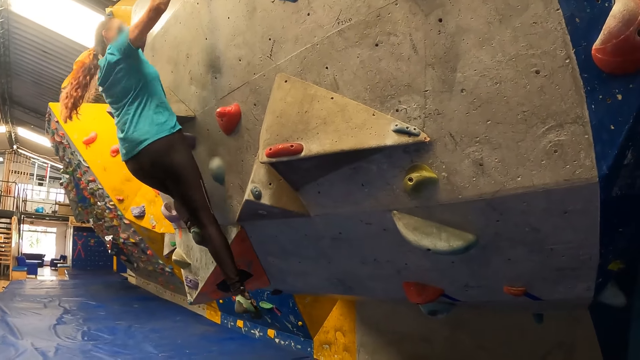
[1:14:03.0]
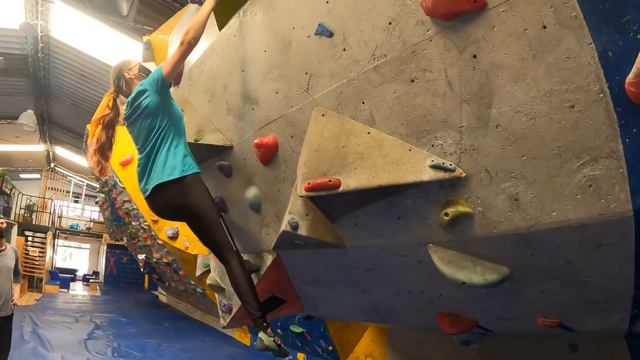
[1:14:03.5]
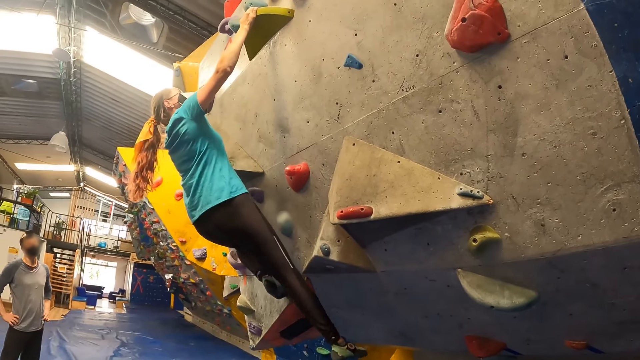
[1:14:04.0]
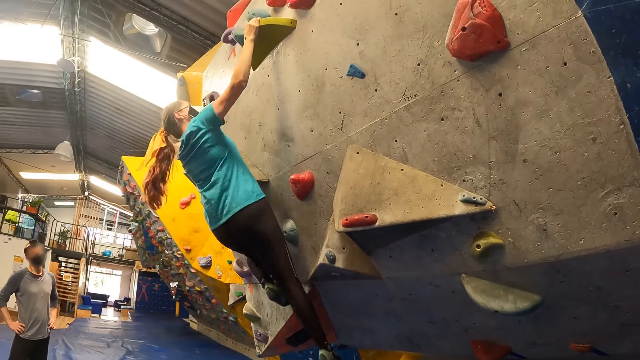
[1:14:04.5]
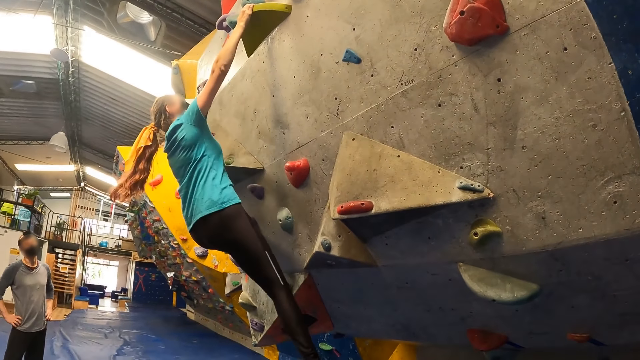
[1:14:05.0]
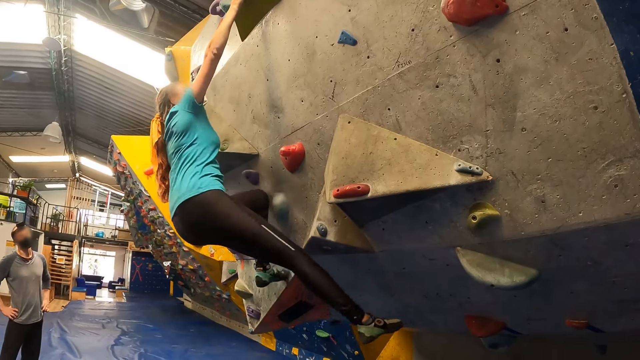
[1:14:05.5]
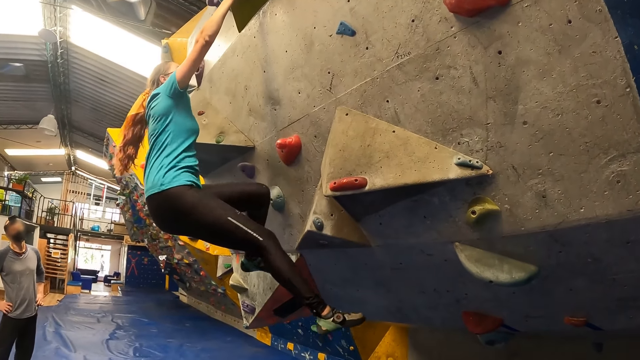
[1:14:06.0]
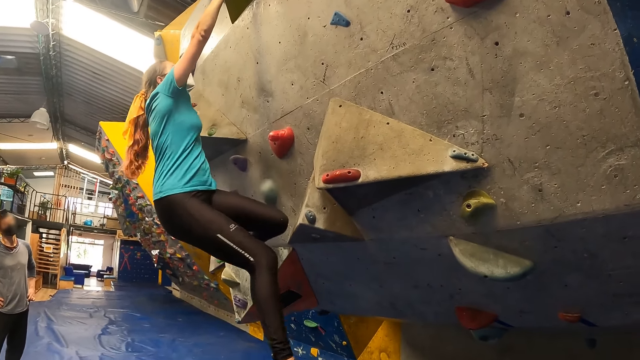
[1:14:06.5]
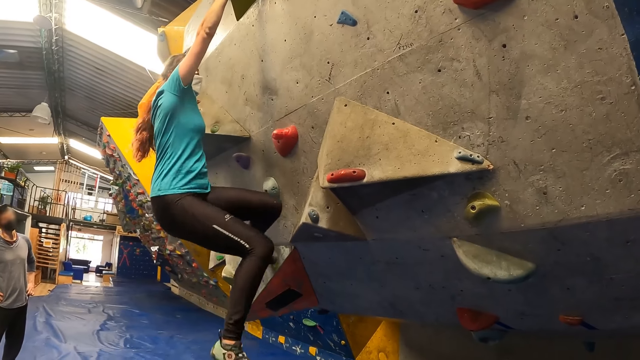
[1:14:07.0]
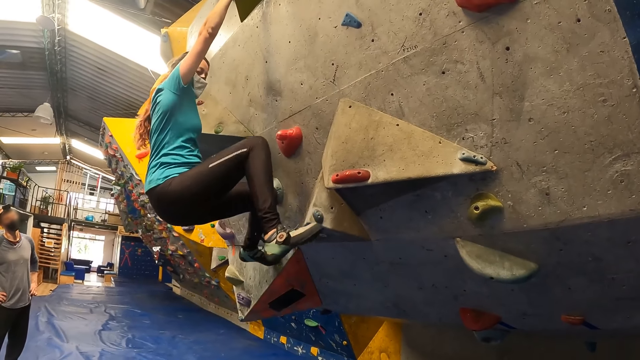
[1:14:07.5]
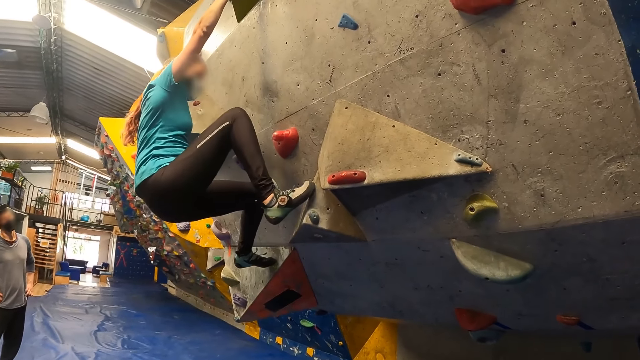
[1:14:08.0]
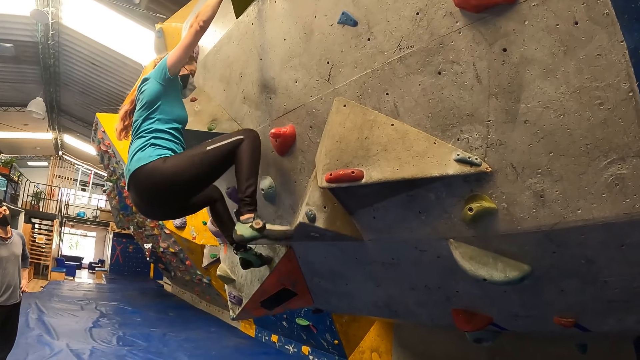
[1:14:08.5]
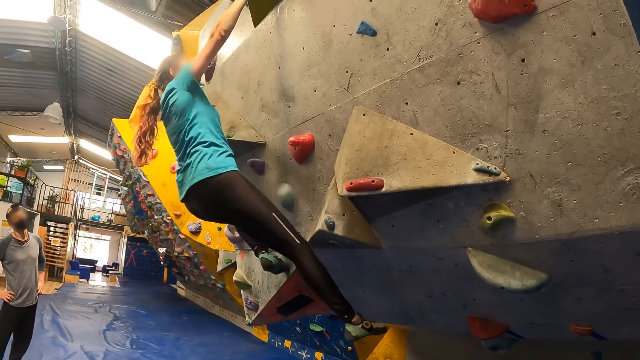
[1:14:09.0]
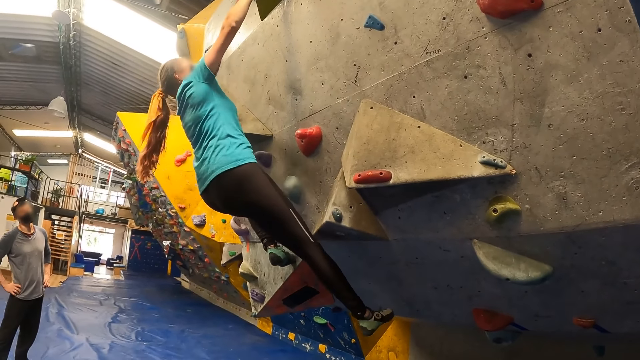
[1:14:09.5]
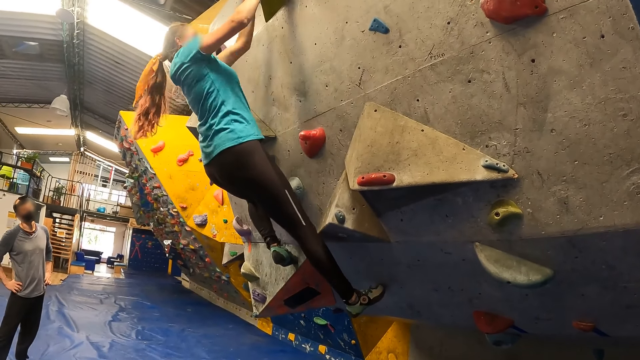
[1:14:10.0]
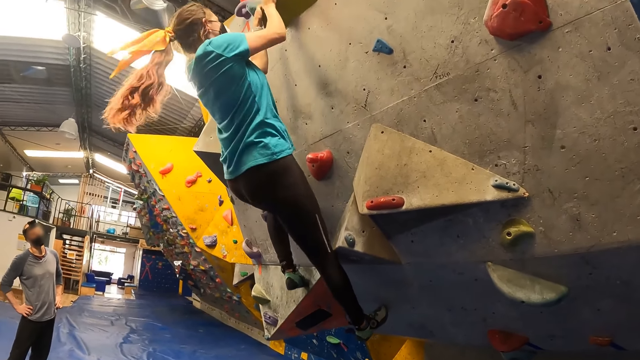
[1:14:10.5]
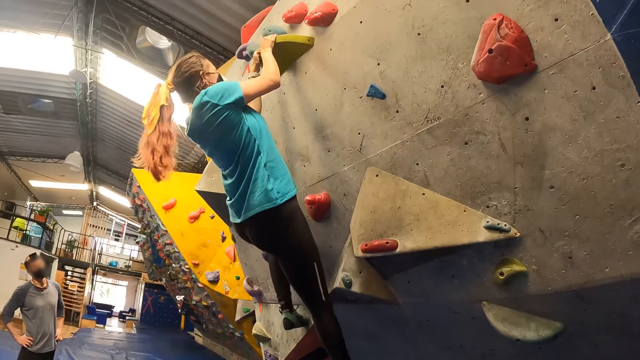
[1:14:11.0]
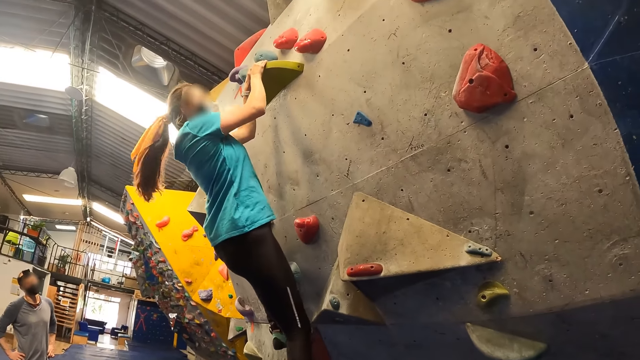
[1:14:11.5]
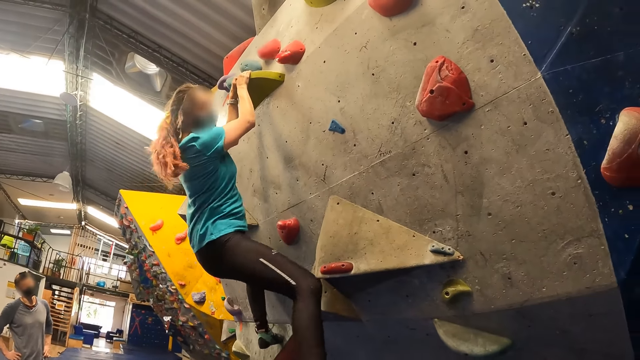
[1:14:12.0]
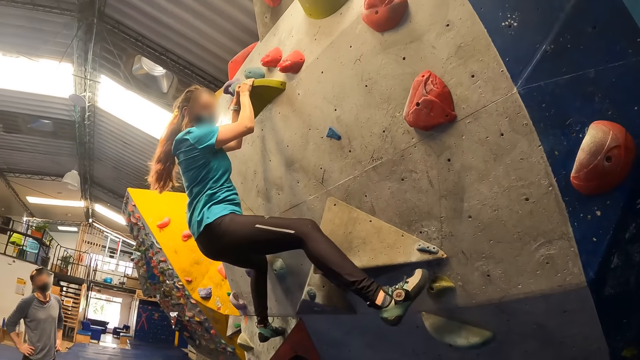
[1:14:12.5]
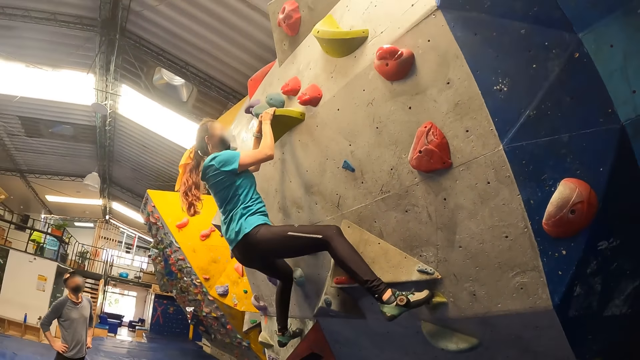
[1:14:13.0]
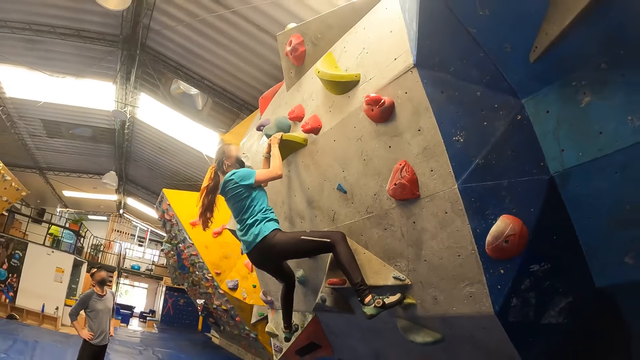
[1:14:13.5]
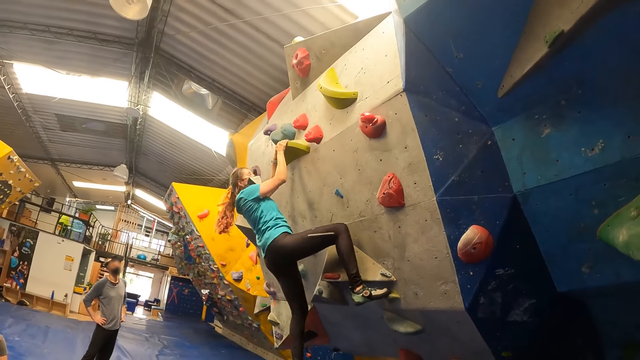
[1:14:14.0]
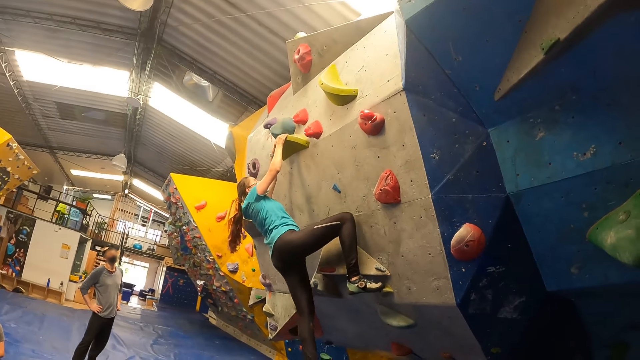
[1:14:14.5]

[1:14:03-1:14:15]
The woman holds the green climbing hold with both her hands.

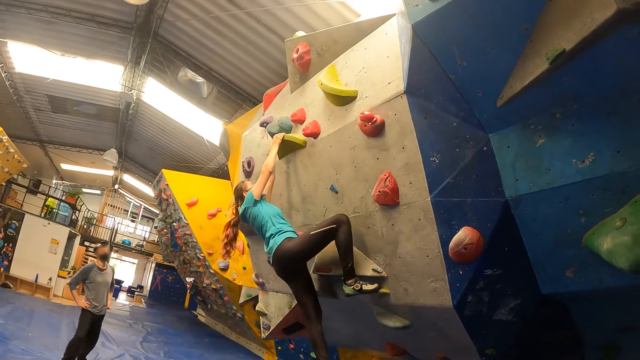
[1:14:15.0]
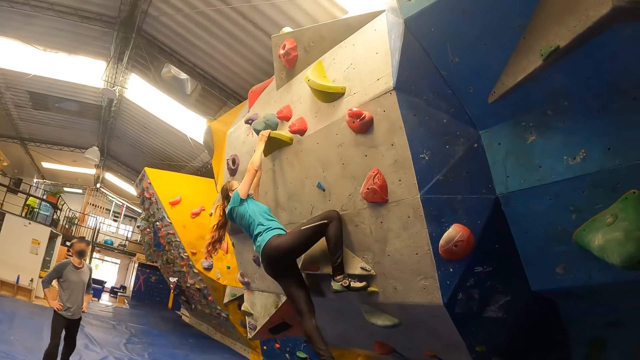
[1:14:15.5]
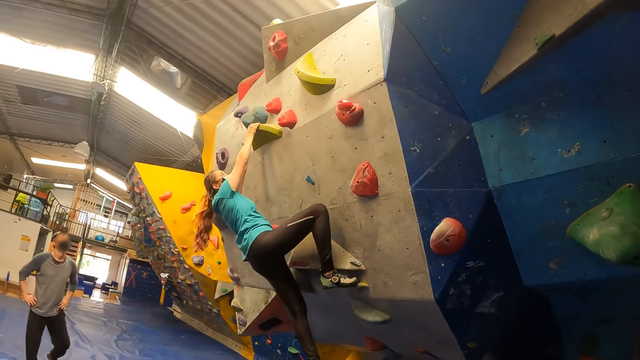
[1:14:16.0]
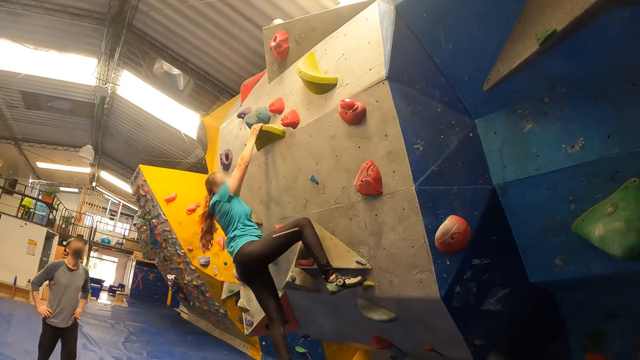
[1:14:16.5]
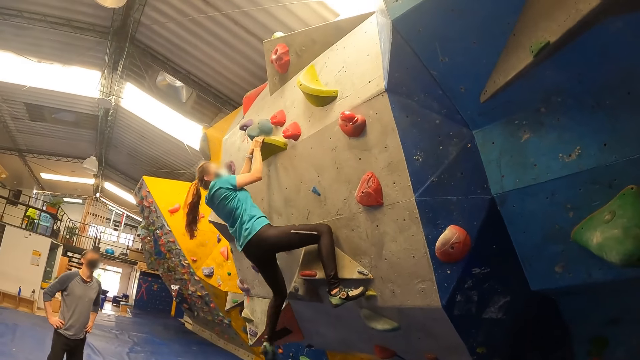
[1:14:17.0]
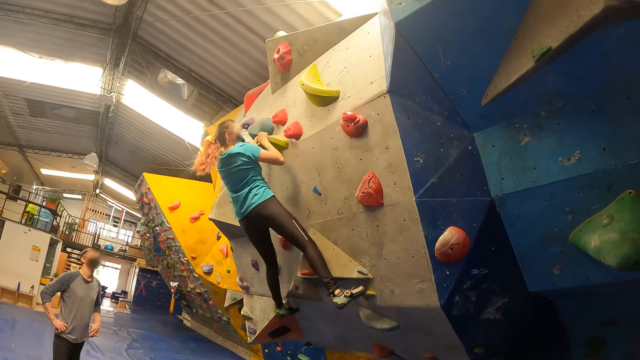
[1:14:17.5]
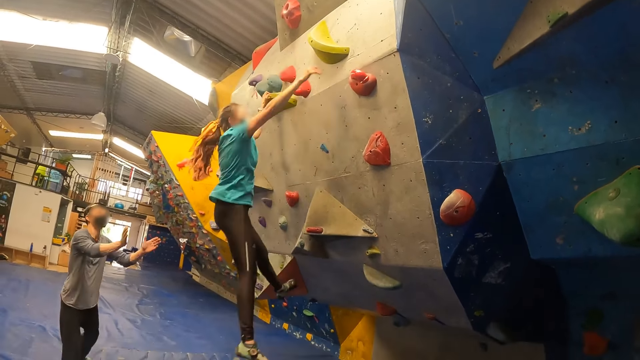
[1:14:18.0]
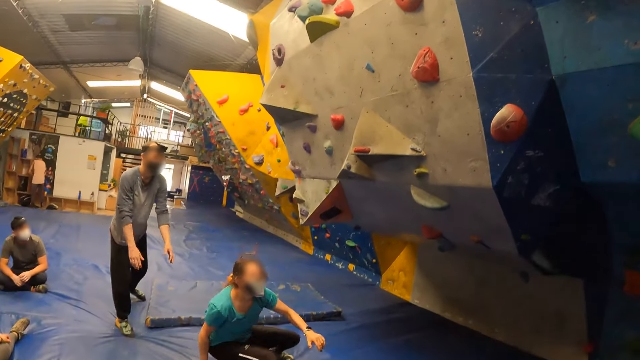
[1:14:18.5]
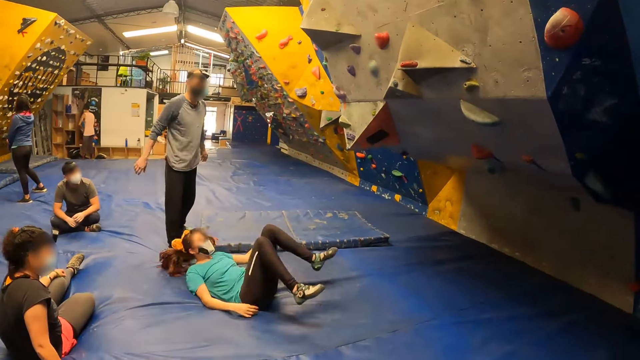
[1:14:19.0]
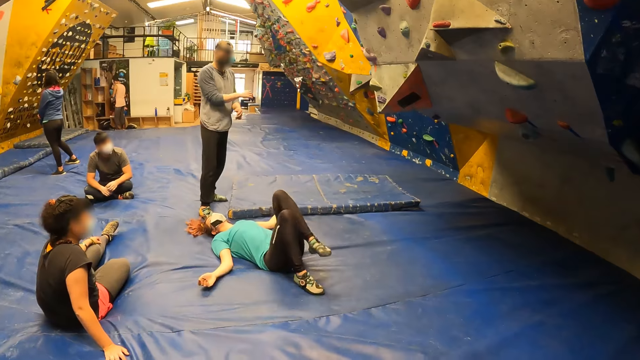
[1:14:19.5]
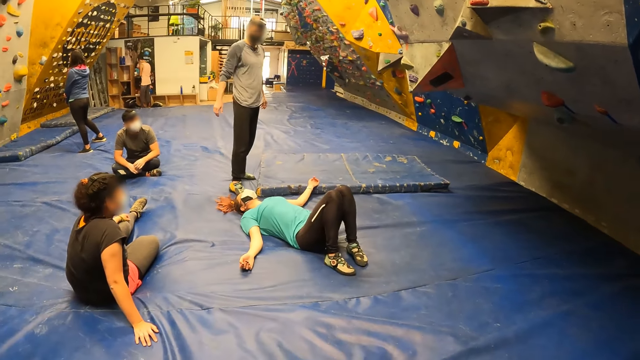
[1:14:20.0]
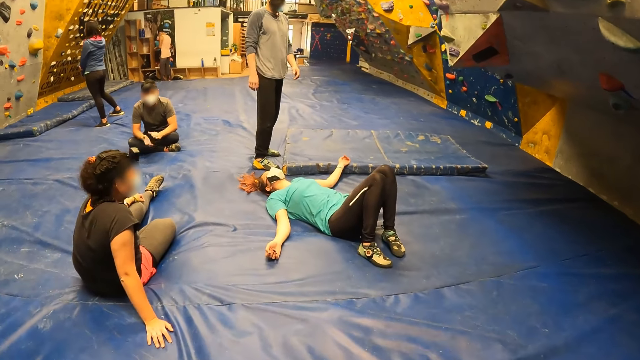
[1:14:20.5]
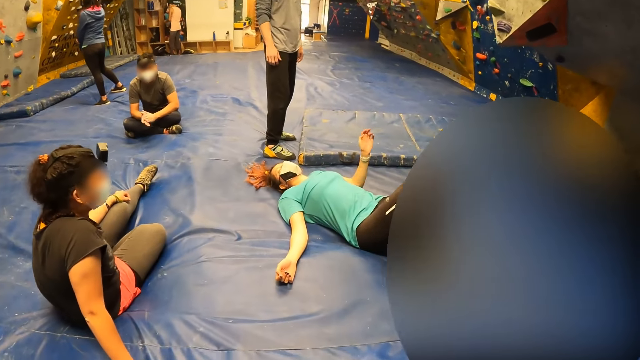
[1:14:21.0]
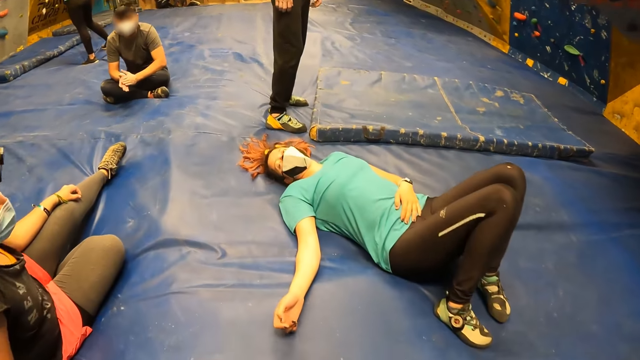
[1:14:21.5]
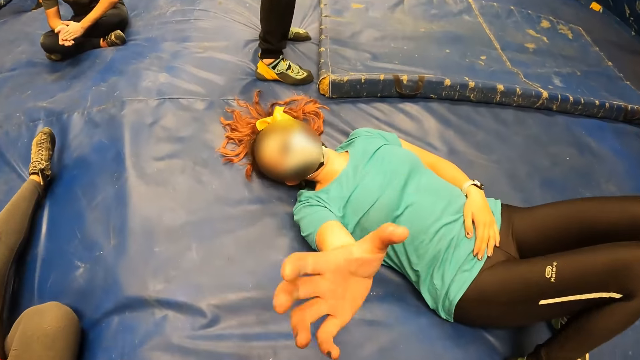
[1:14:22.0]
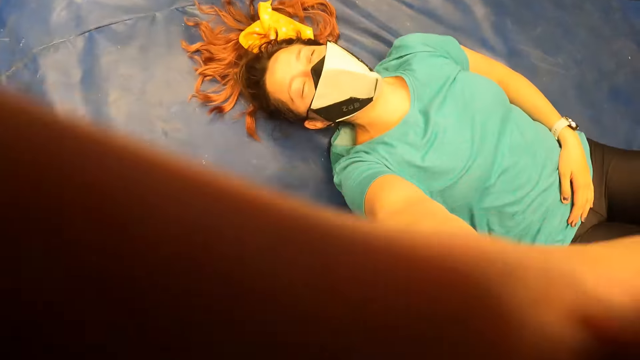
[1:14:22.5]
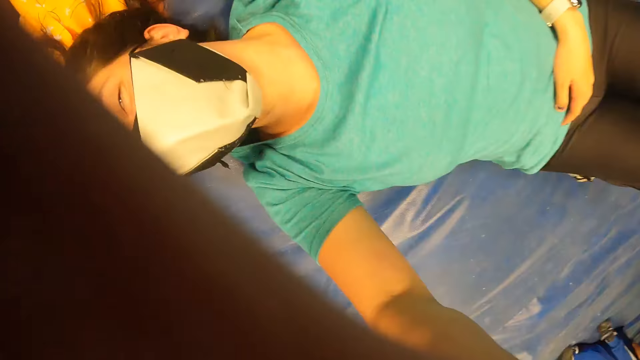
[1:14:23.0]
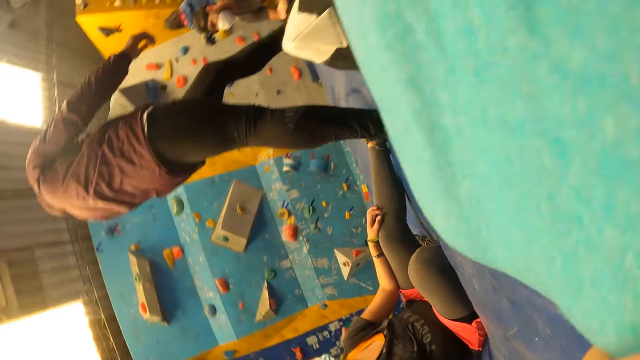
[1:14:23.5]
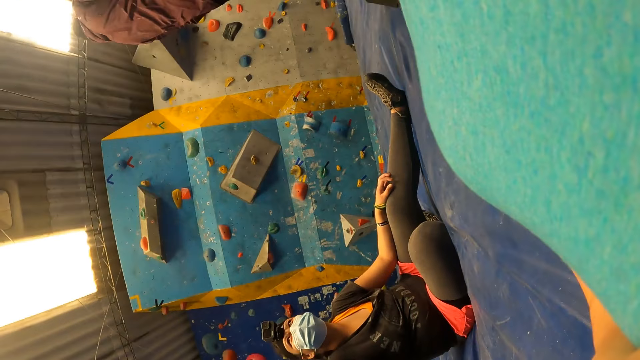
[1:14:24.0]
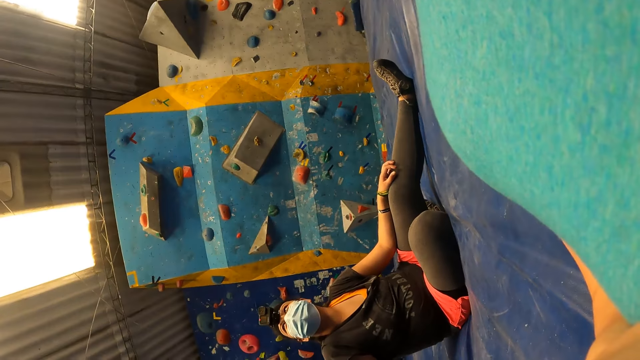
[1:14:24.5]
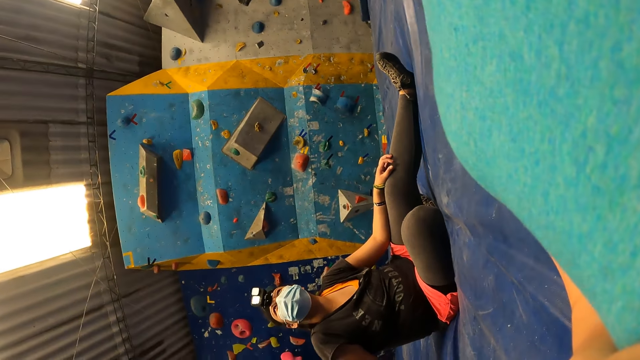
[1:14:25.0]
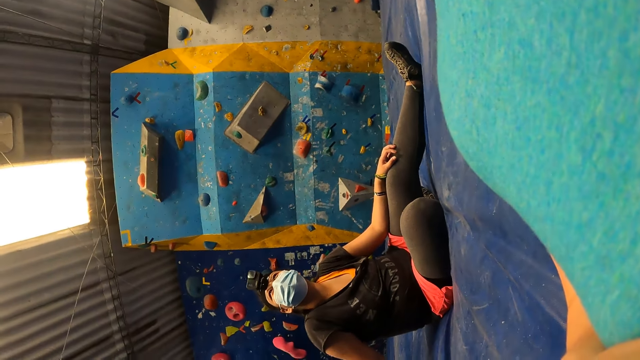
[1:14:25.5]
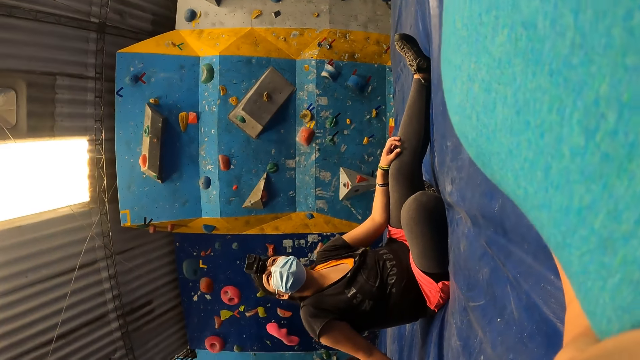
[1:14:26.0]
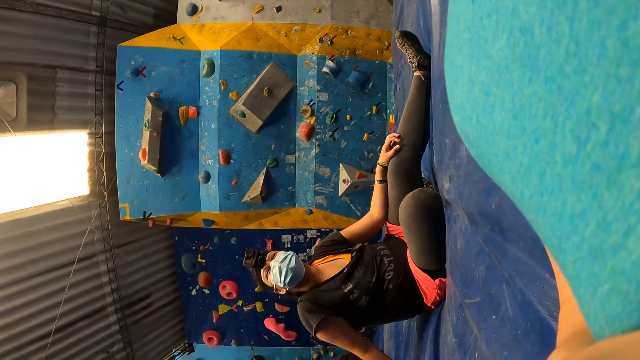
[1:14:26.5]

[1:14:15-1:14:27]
The woman falls from the bouldering wall. The woman touches the head cam with her right hand.
